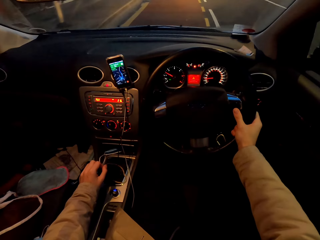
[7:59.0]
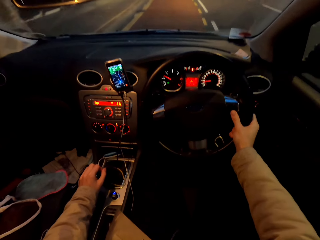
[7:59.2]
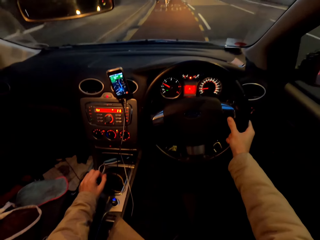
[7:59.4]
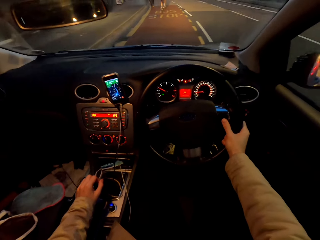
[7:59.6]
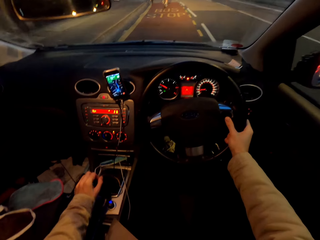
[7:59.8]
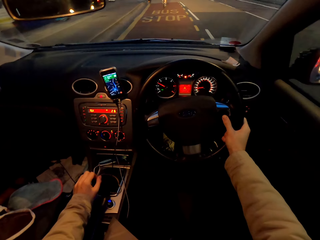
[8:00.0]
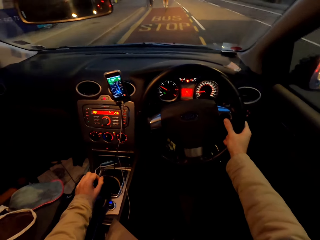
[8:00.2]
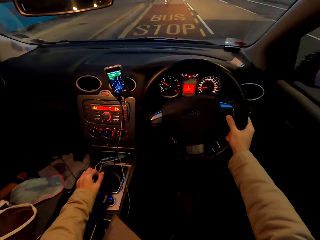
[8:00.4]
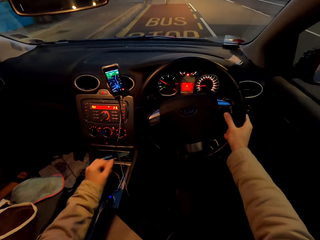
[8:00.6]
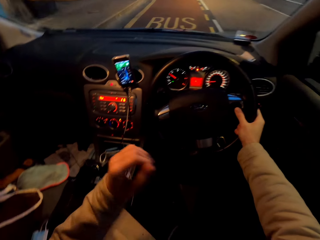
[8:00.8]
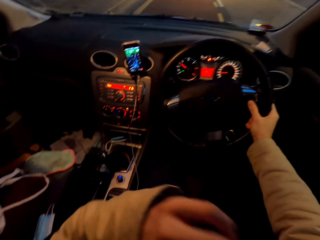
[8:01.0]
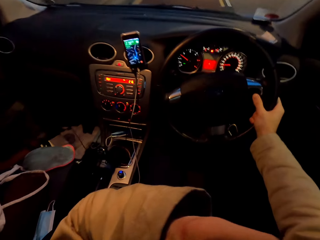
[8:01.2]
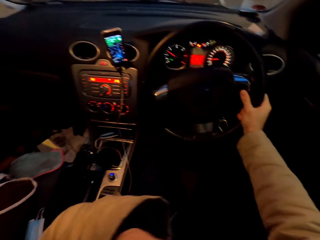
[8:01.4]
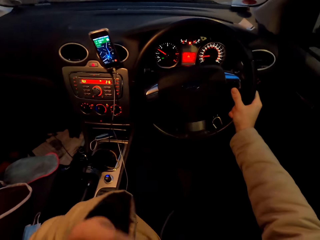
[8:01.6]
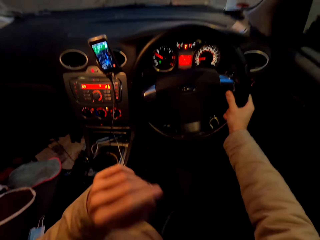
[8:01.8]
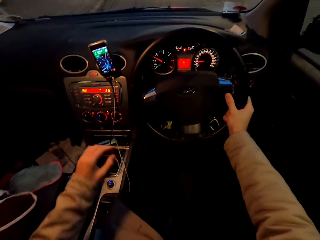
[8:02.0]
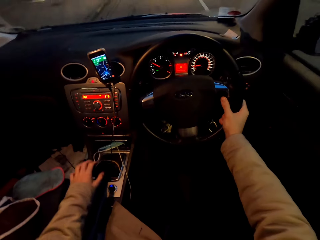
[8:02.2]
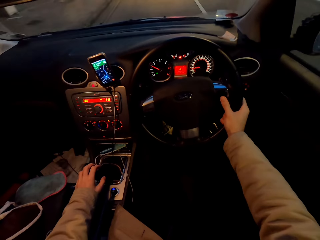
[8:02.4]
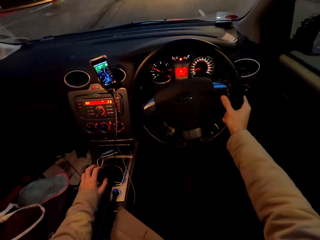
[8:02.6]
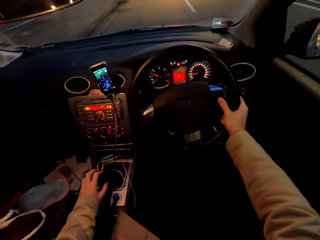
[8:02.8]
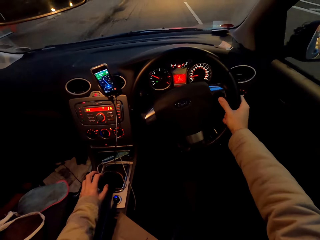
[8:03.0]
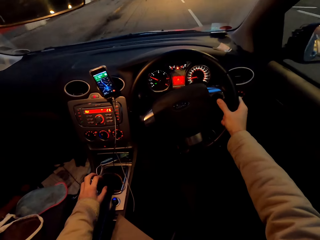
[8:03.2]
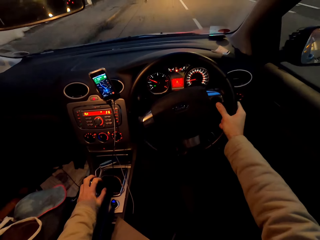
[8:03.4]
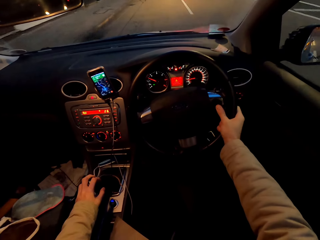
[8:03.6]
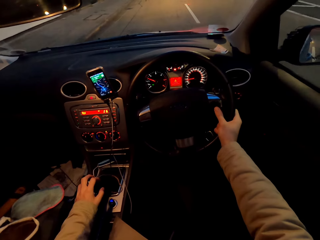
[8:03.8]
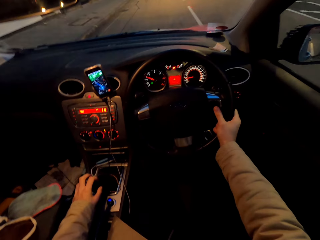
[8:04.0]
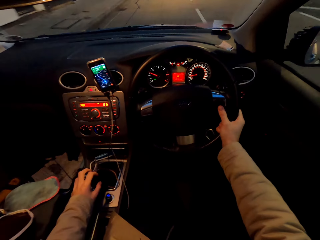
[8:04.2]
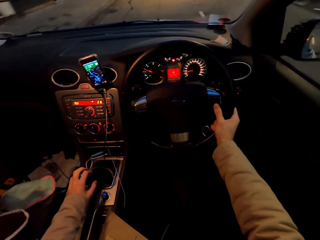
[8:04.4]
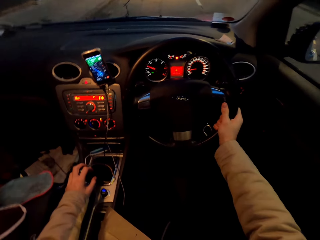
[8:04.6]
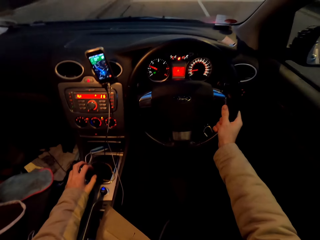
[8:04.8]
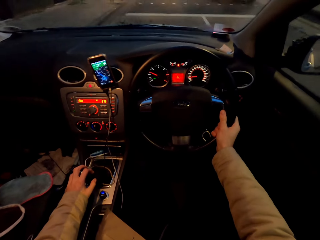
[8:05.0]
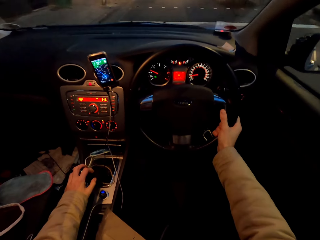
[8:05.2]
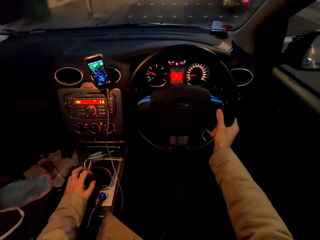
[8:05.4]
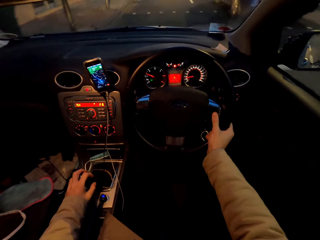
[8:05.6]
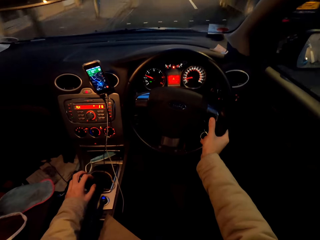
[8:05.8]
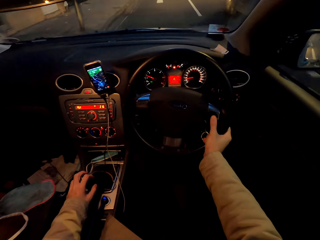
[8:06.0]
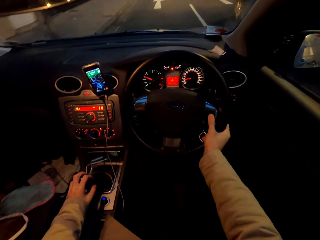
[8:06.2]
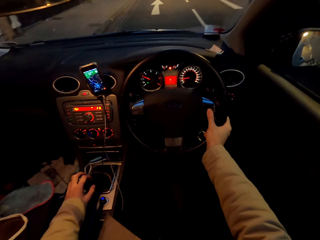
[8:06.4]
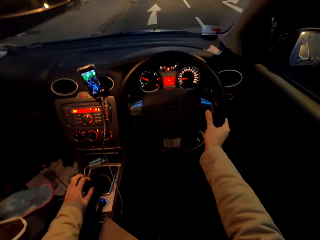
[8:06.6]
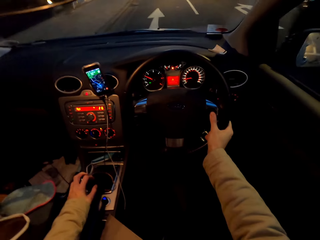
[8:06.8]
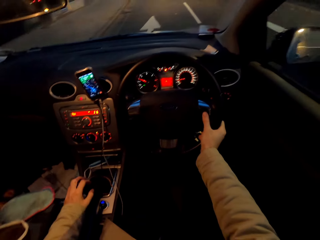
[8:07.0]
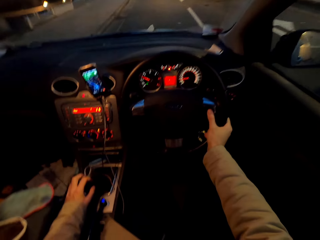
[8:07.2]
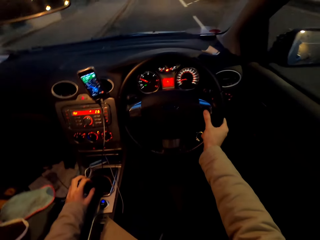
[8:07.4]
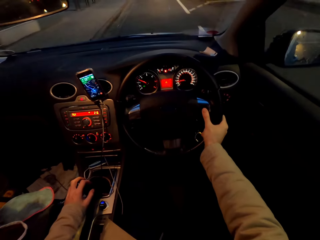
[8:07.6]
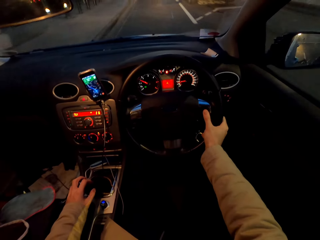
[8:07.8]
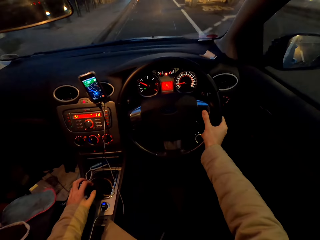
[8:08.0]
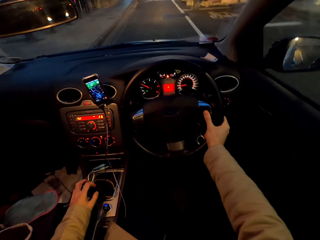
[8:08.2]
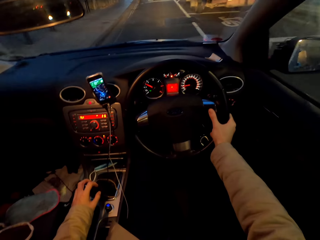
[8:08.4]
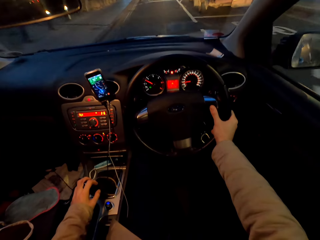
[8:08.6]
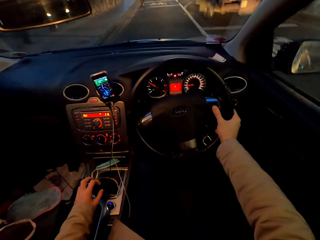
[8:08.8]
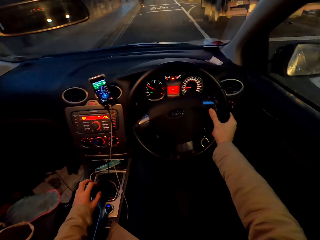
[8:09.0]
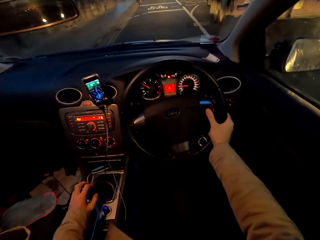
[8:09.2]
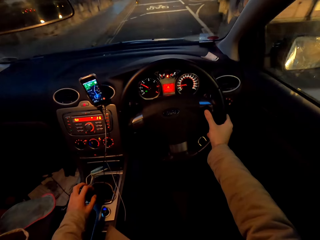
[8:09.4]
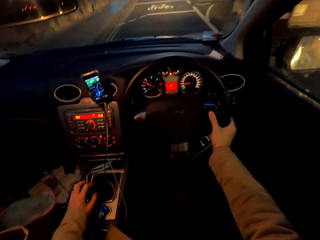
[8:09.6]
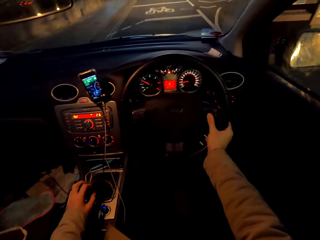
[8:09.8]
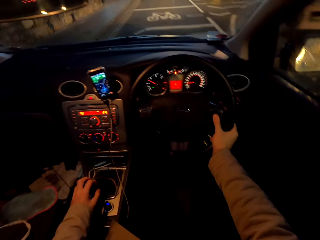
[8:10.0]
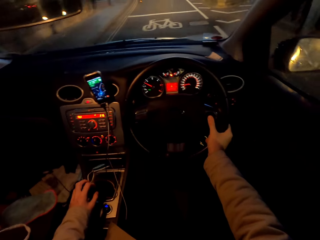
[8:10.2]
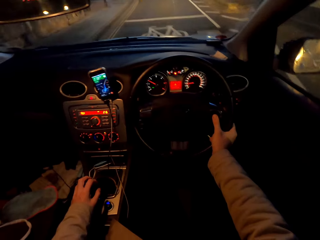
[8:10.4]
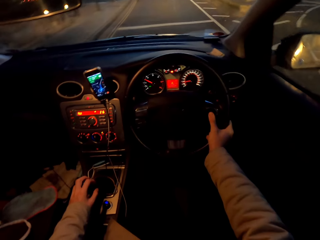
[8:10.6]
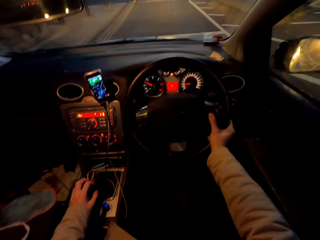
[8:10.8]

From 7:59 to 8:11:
The camera wearer touches his face with his left hand. He places his left hand on the gear.

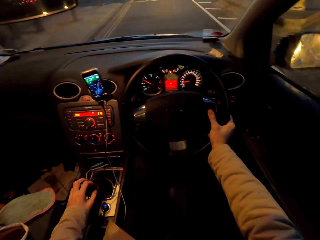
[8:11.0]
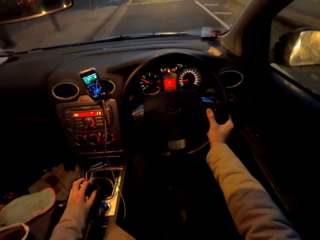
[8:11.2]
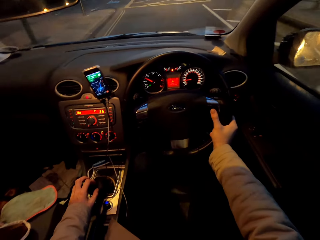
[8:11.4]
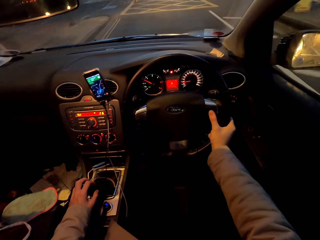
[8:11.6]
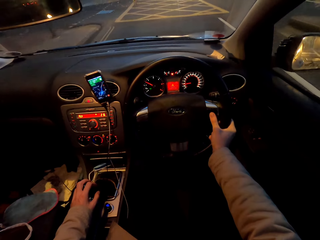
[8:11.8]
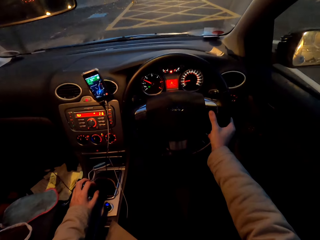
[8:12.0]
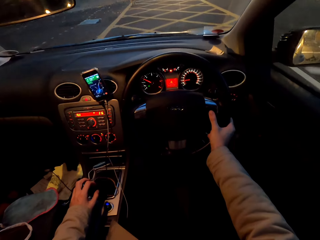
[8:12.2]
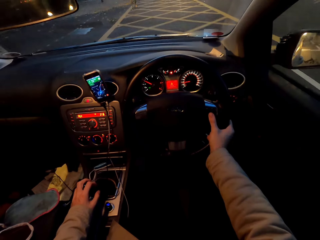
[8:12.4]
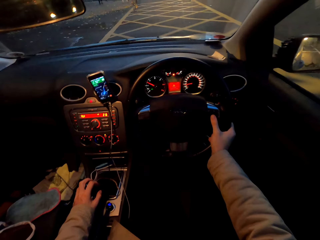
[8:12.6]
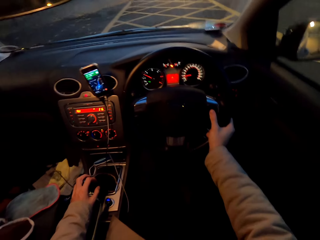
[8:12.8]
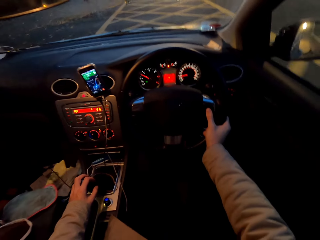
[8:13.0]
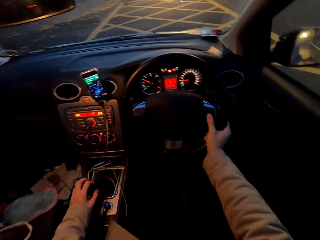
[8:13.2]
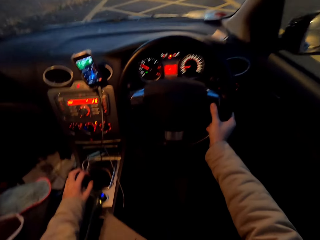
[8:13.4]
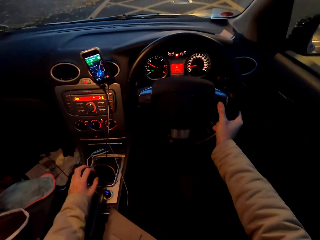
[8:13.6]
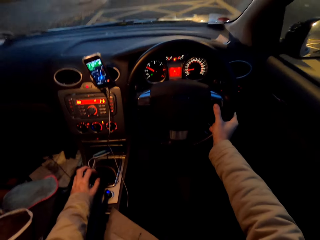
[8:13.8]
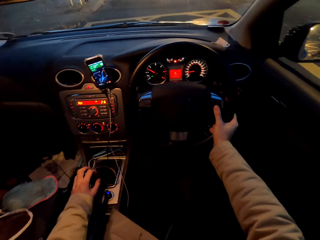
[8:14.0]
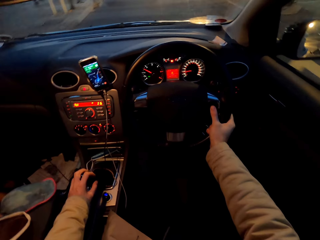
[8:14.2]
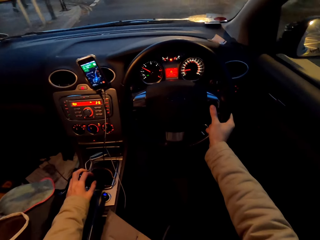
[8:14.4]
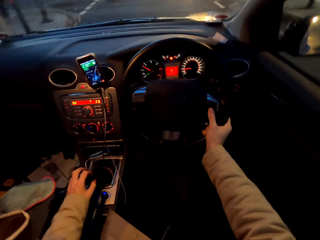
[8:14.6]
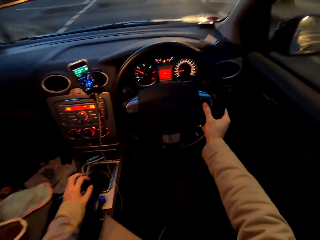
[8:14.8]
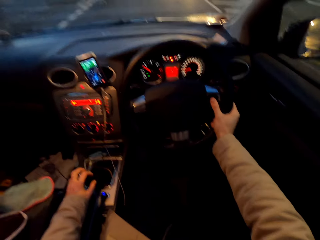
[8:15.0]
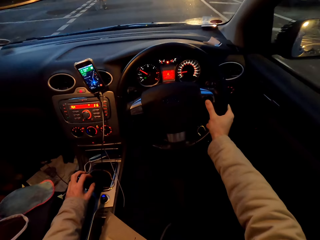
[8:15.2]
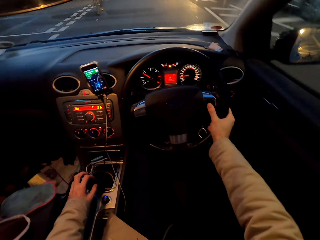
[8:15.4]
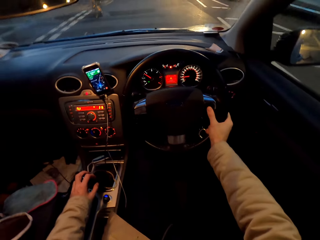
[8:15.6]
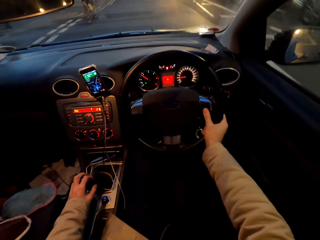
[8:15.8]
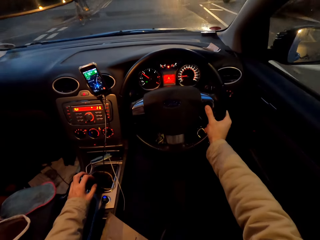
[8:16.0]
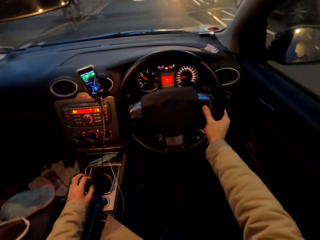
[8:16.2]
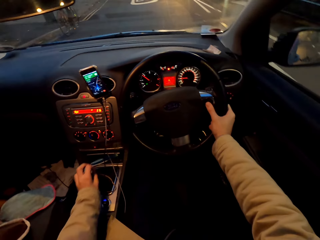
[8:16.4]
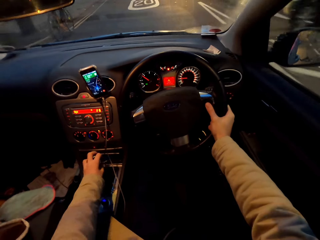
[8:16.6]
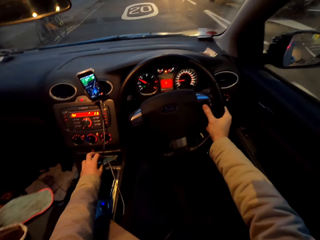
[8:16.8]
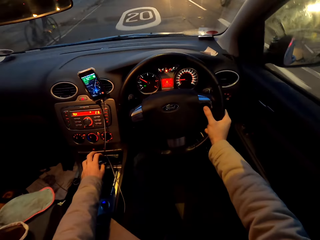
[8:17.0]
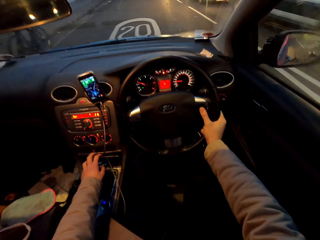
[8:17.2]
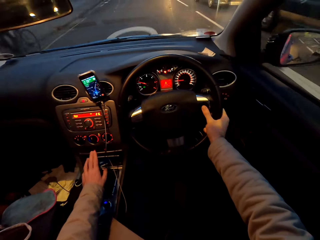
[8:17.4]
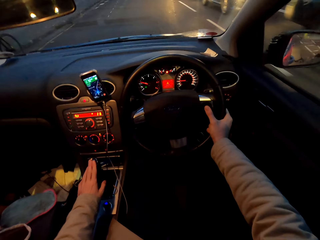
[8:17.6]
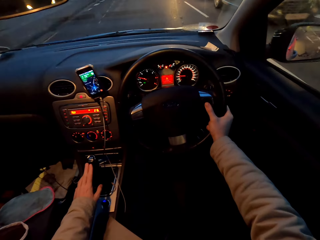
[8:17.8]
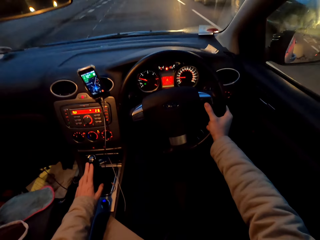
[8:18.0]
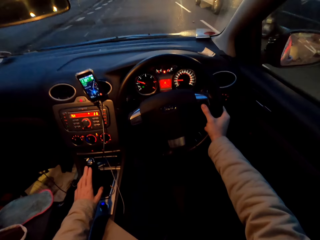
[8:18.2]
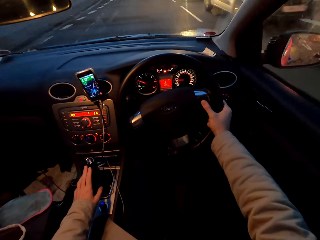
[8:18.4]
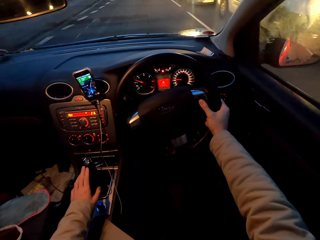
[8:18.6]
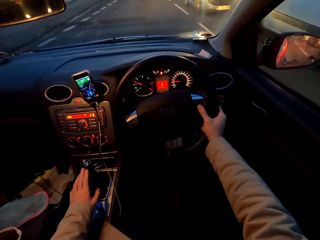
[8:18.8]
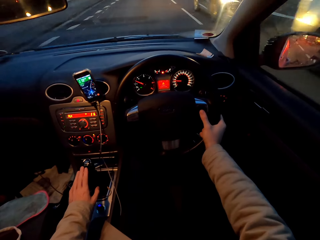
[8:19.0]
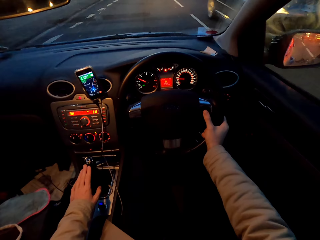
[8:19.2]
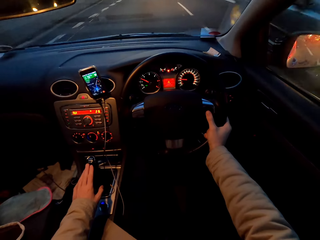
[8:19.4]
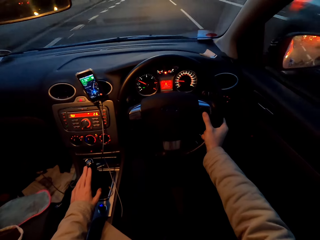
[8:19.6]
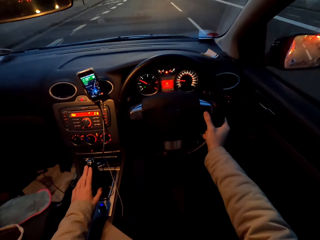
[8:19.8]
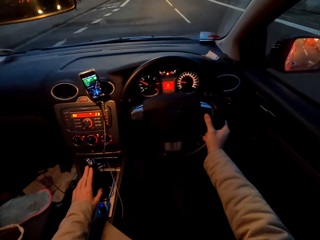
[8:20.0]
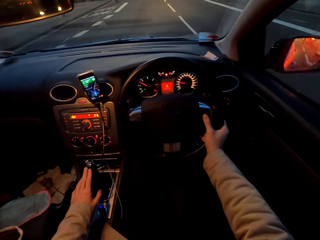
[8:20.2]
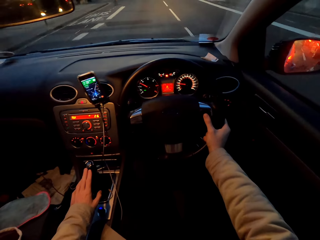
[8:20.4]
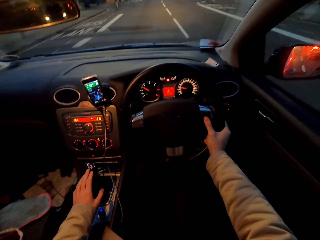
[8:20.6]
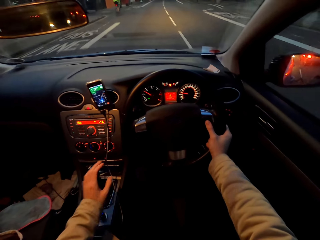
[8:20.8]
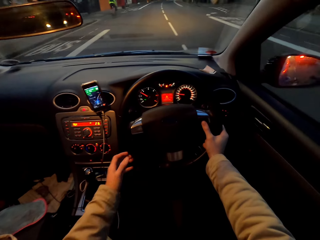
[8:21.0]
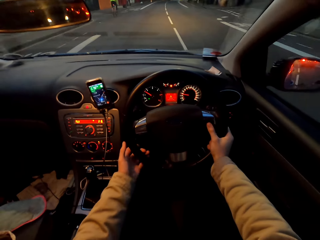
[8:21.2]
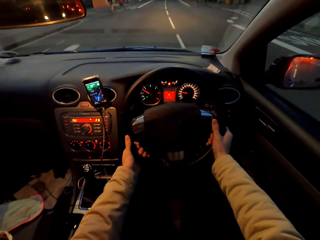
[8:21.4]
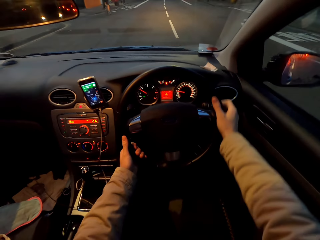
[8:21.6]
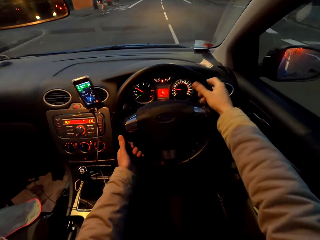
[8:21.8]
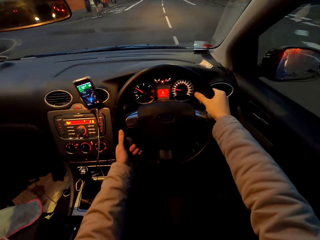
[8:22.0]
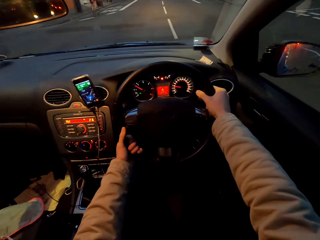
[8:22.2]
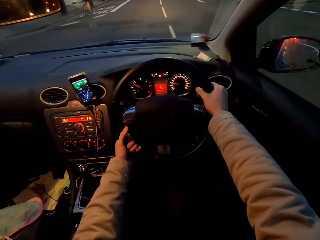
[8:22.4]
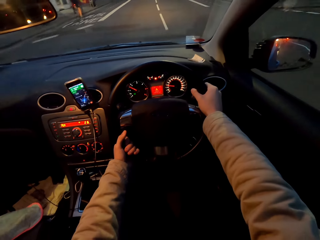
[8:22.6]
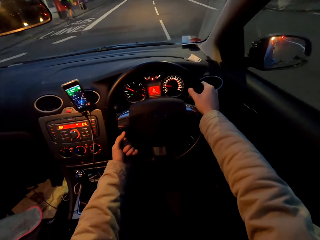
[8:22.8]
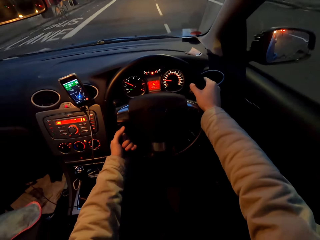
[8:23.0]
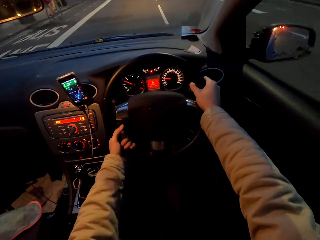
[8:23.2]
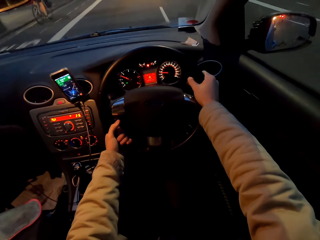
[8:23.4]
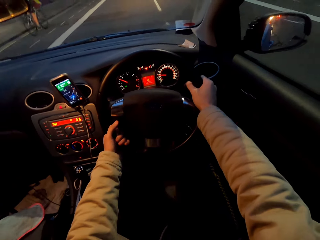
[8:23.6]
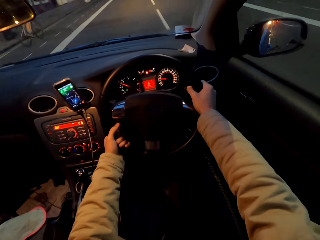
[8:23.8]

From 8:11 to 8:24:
The camera wearer drives past some cars. He shifts the car's gear with his left hand. He drives past a cyclist. He drives the car with both hands.
